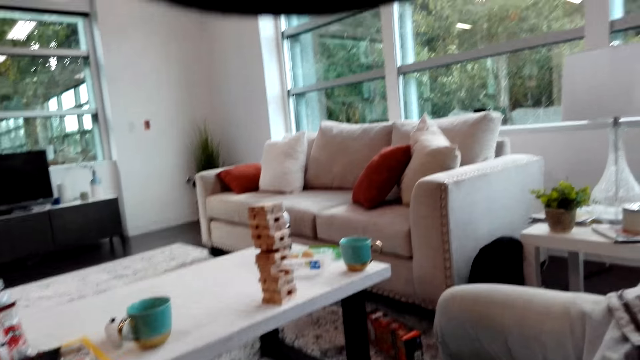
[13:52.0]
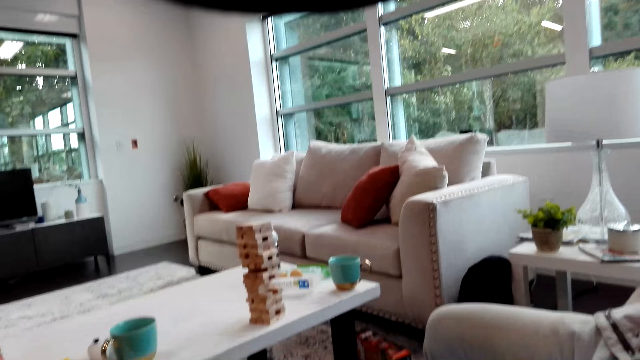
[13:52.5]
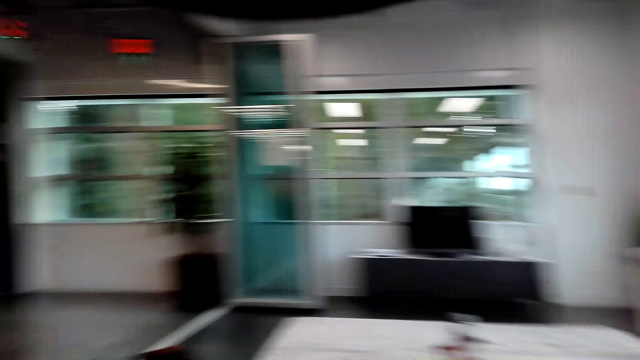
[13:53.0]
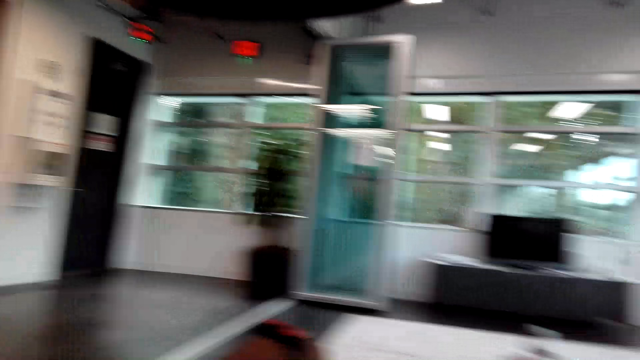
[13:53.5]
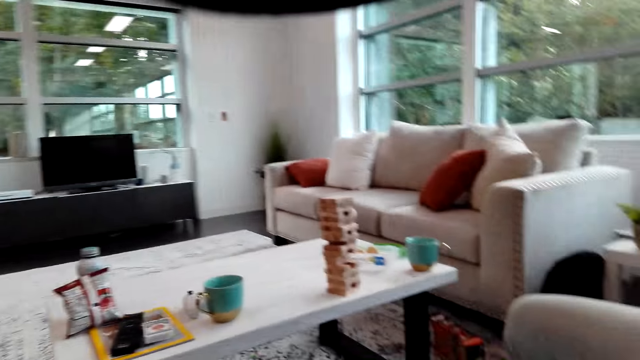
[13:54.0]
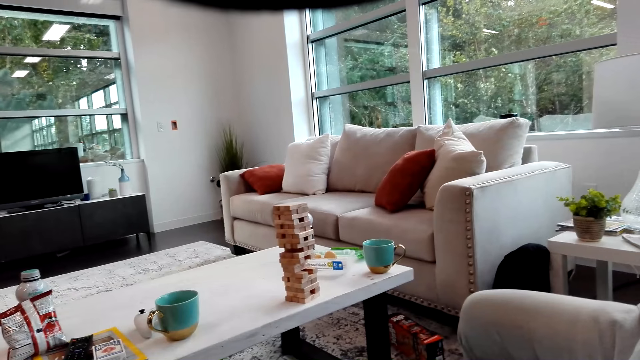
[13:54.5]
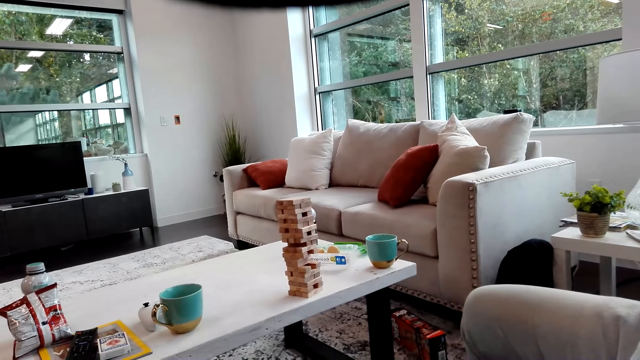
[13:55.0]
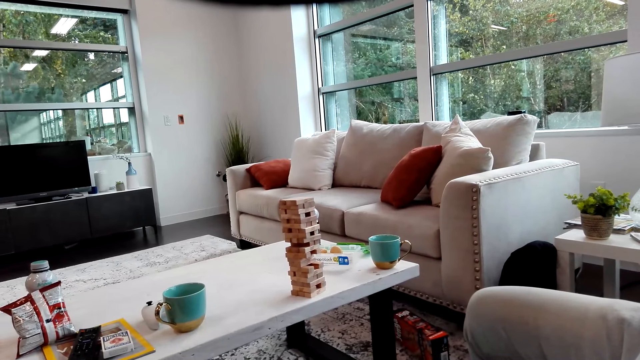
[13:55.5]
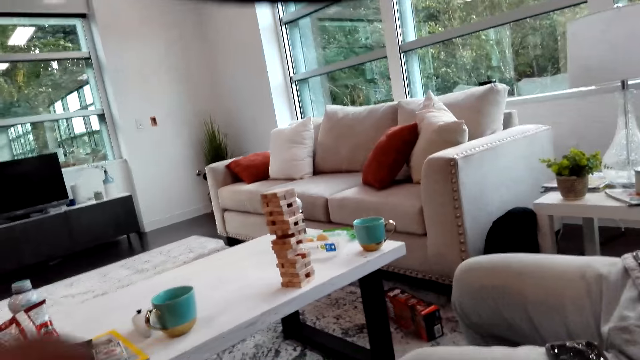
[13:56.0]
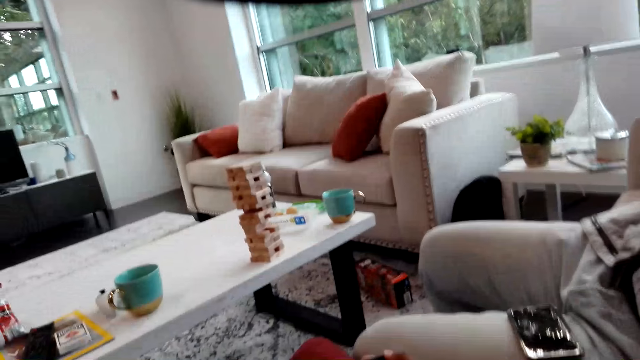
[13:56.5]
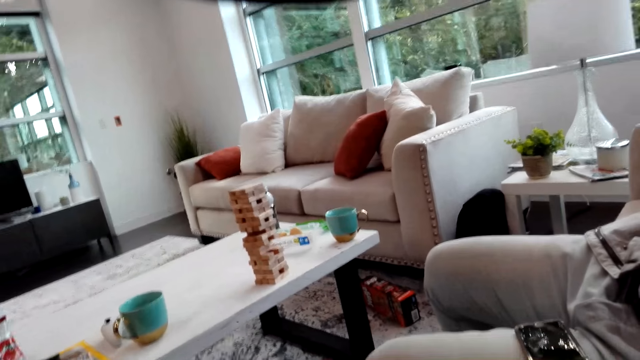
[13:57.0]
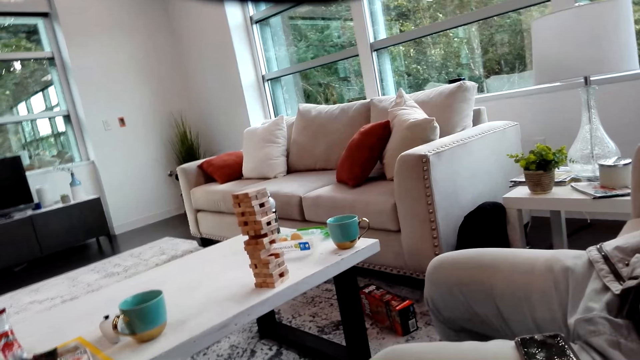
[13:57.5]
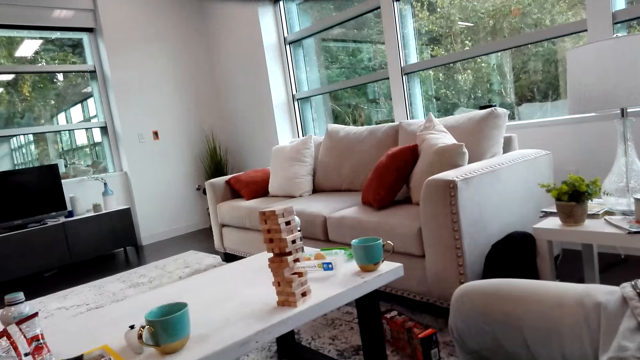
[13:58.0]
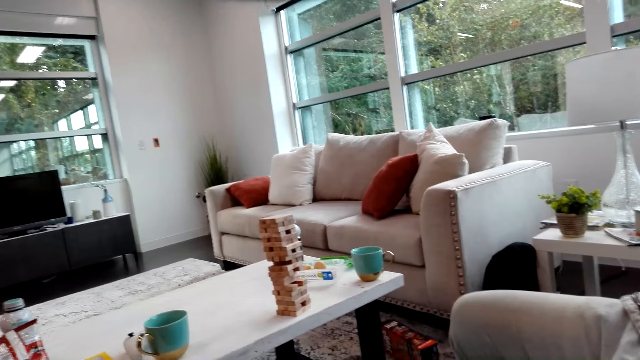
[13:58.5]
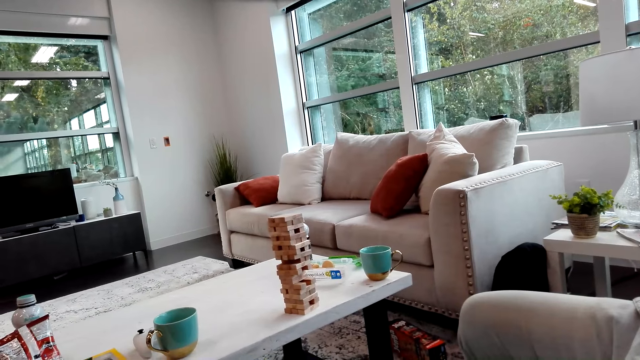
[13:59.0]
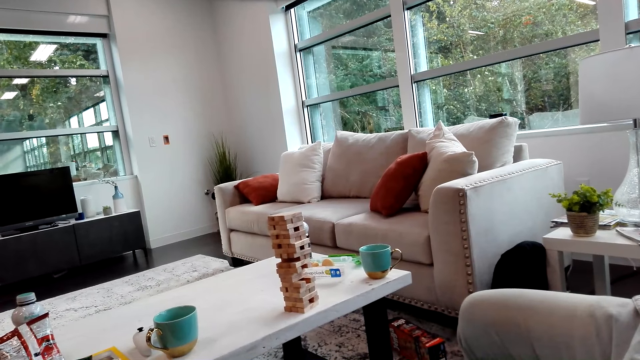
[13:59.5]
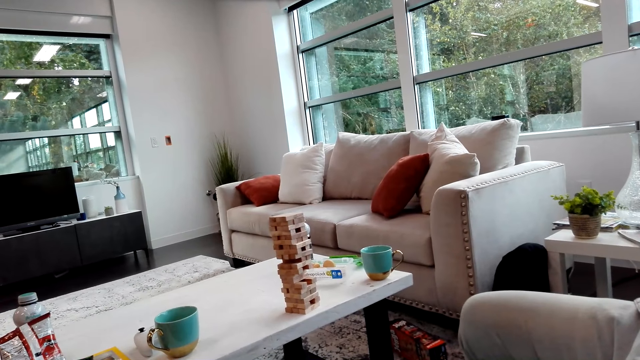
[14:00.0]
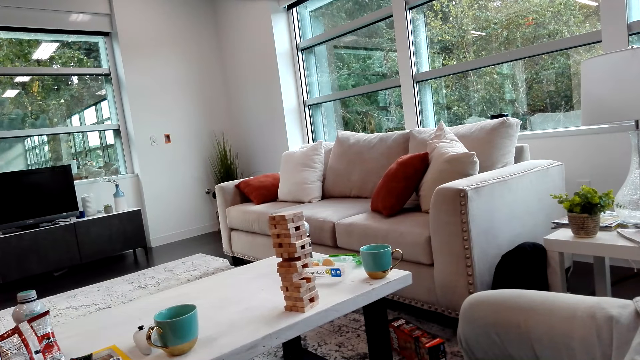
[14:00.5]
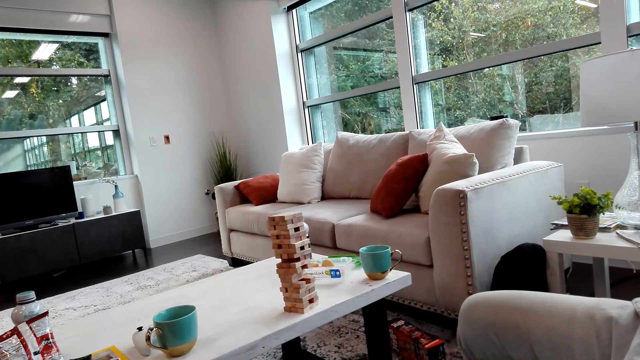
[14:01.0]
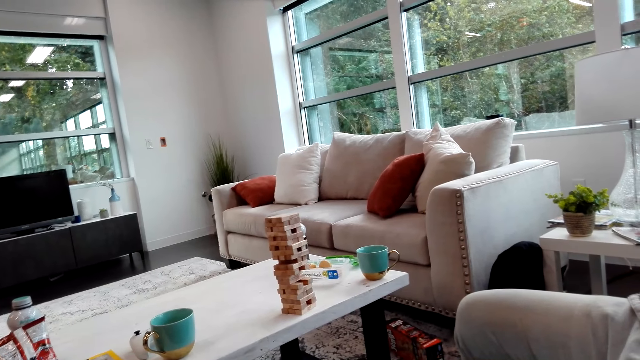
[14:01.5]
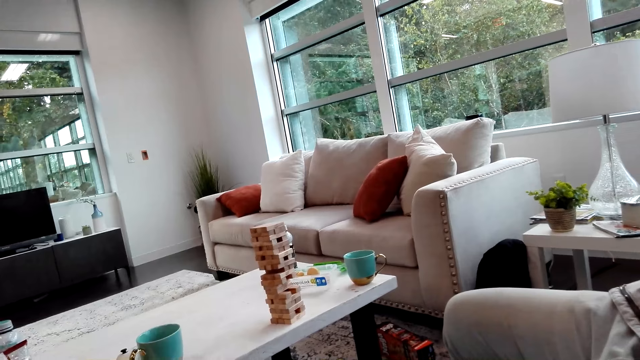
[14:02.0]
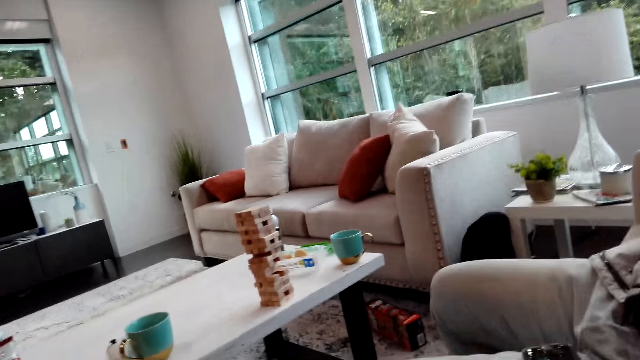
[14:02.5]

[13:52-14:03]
The camera wearer watches video on the phone. They look aside.

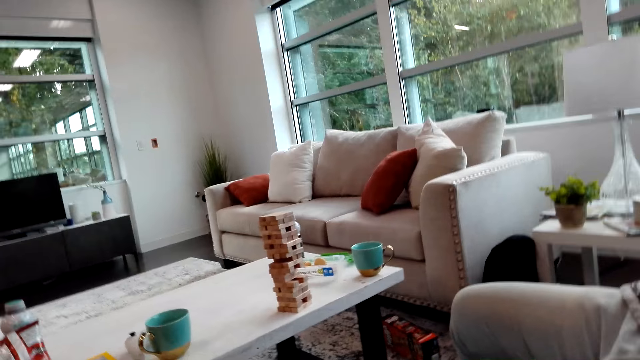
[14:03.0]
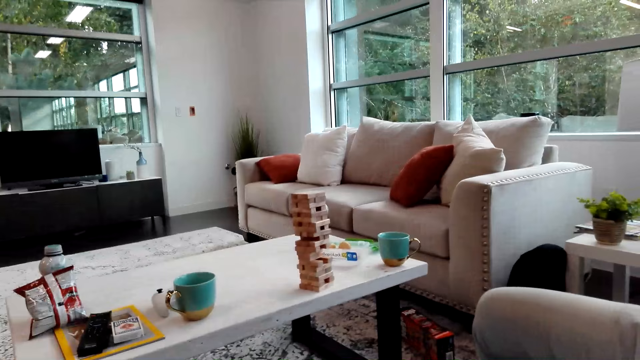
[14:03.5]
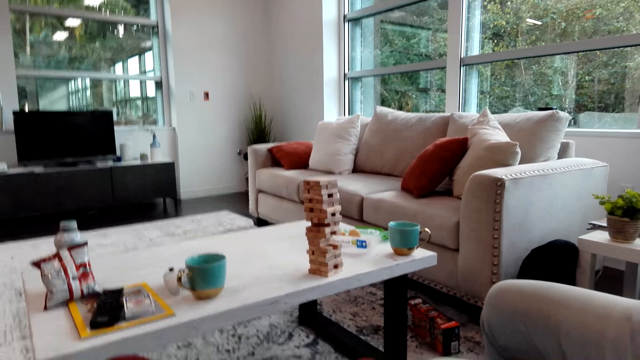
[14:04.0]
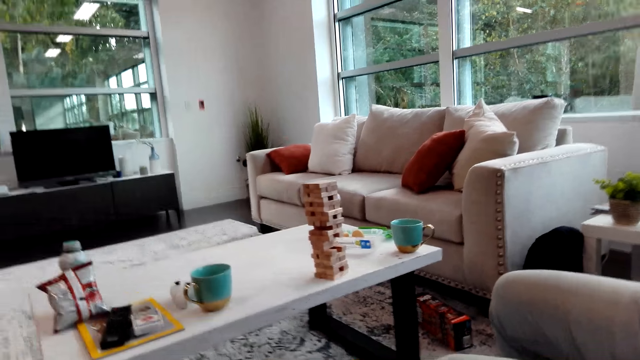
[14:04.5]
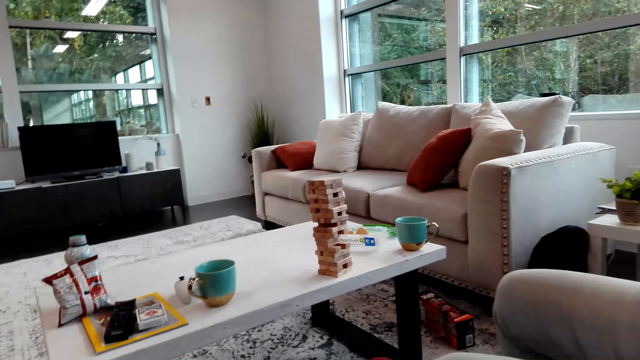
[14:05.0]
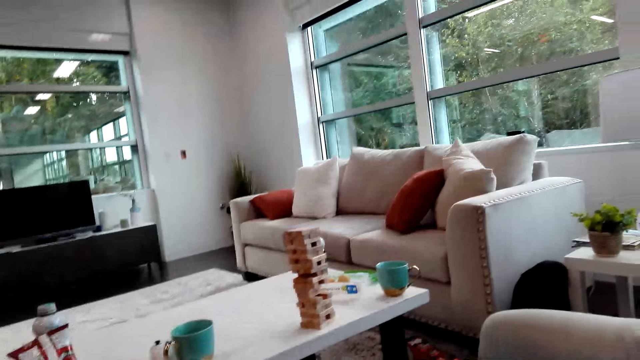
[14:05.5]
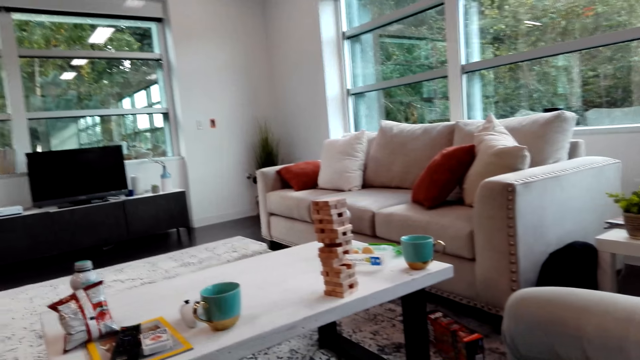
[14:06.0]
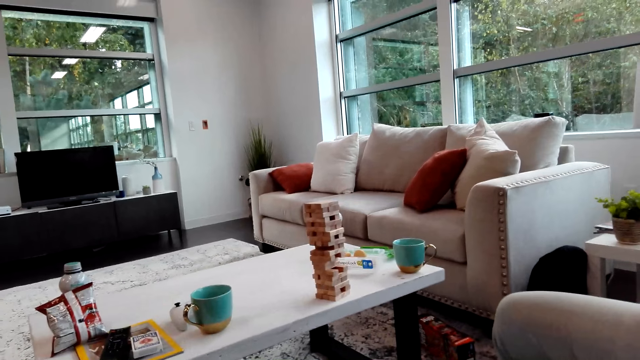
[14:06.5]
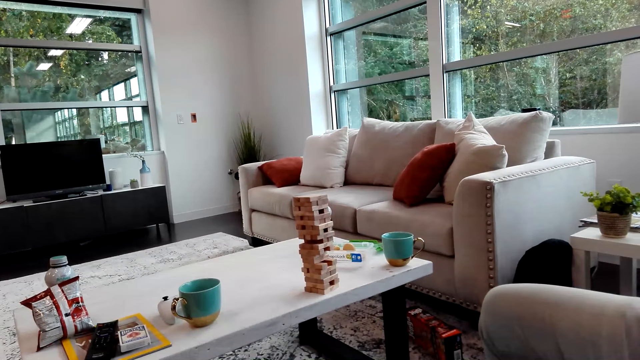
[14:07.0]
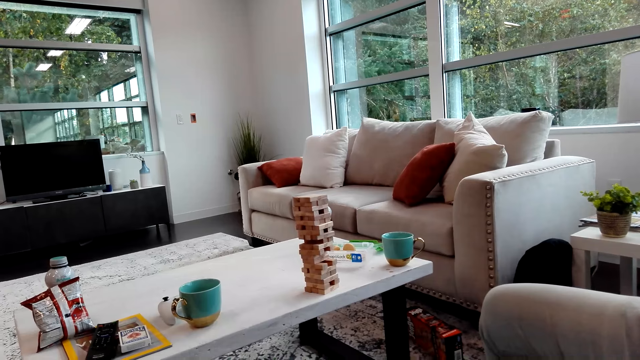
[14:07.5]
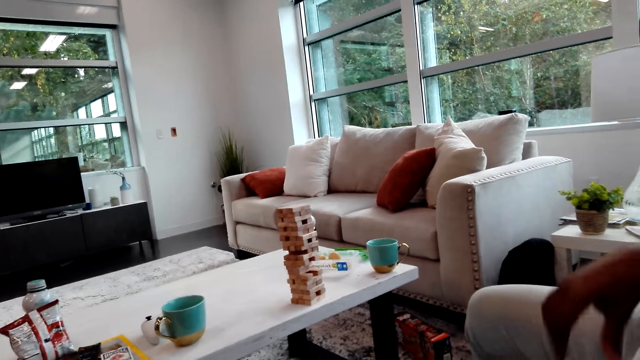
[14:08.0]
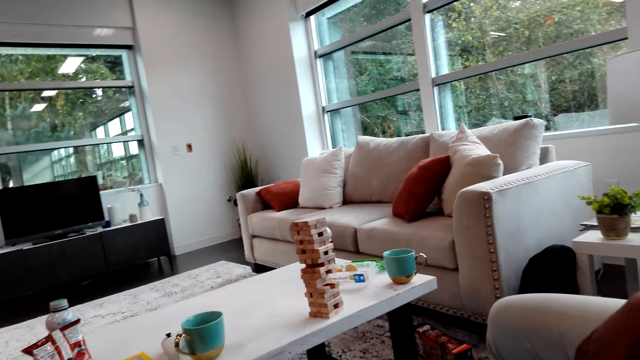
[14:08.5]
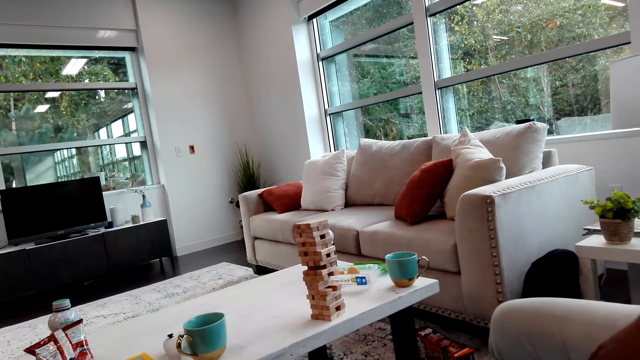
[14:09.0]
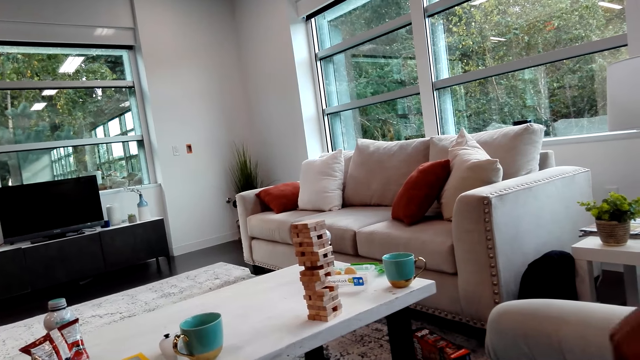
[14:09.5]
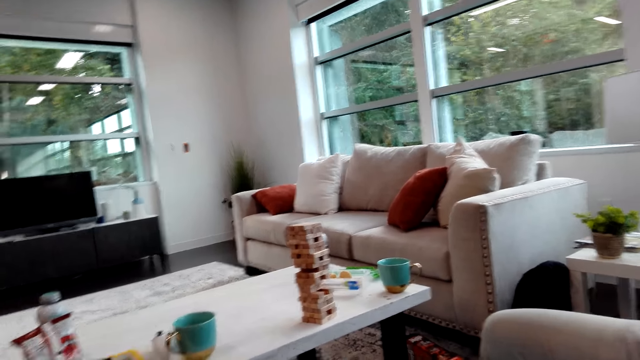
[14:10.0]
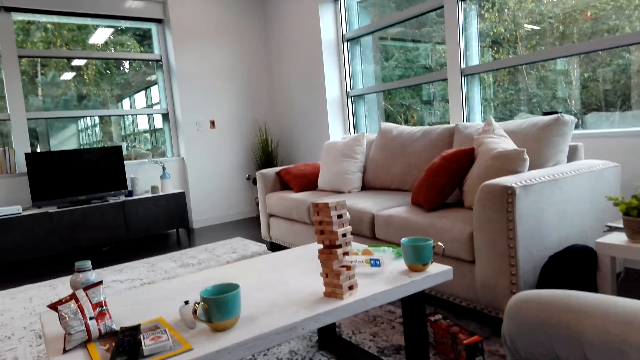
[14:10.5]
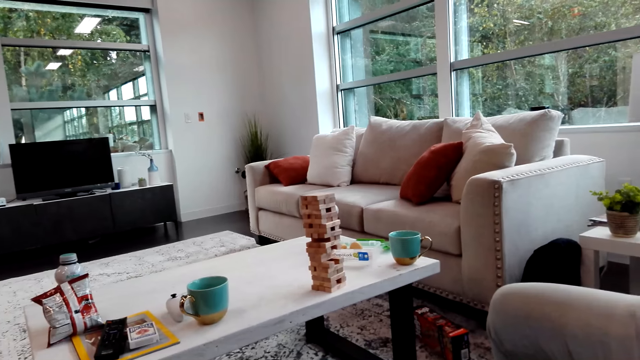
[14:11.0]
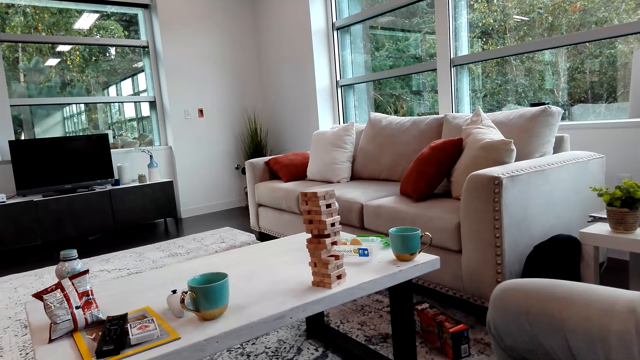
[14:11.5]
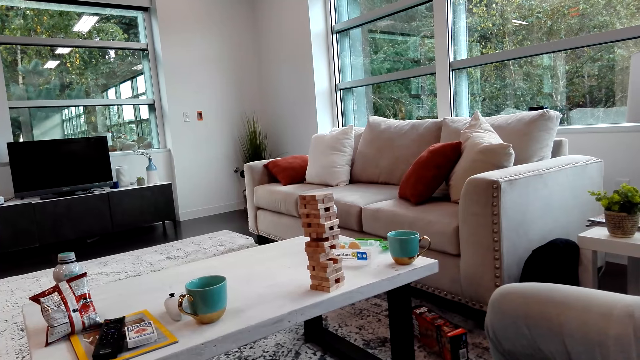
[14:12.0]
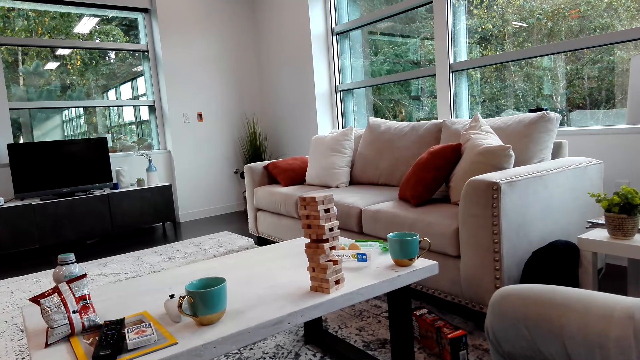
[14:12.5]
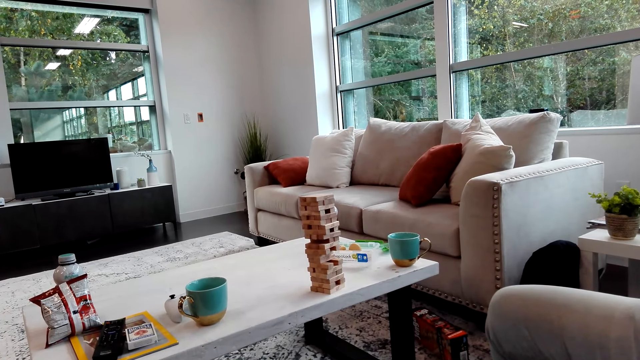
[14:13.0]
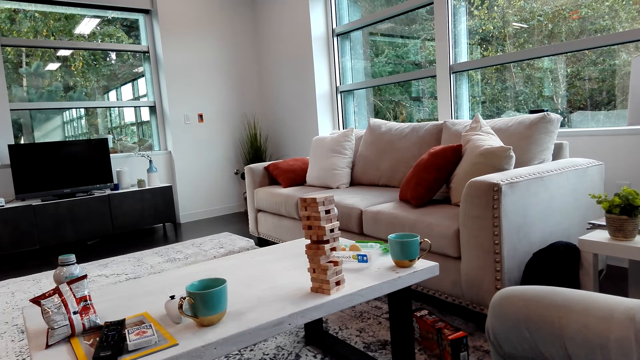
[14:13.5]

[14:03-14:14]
A man picks up a phone.
